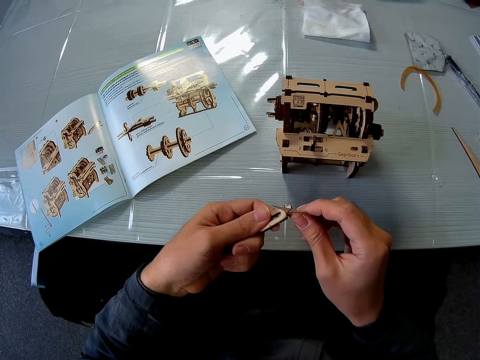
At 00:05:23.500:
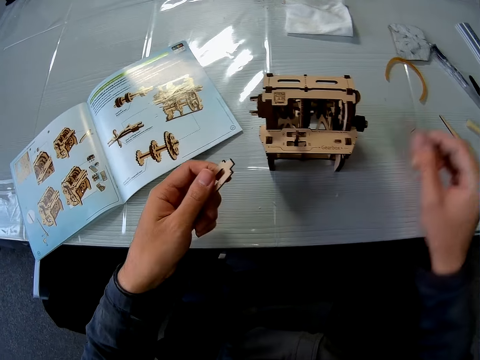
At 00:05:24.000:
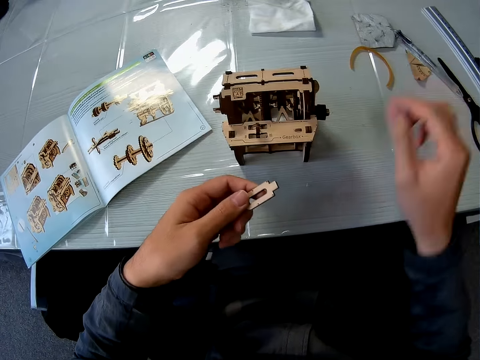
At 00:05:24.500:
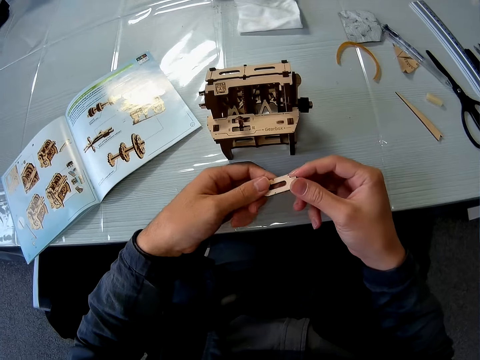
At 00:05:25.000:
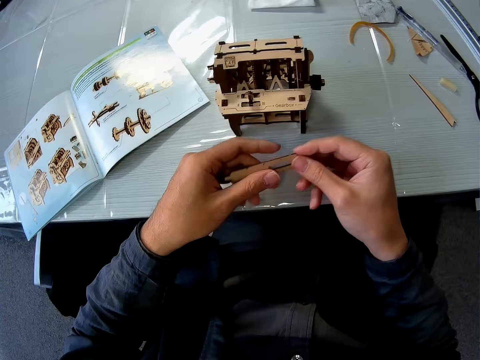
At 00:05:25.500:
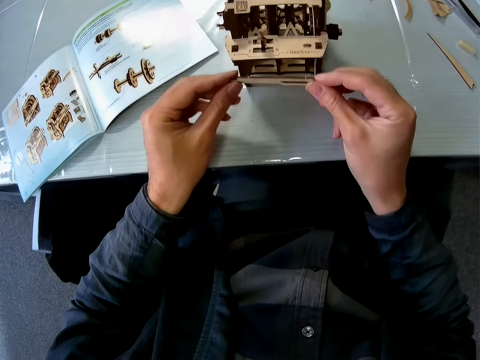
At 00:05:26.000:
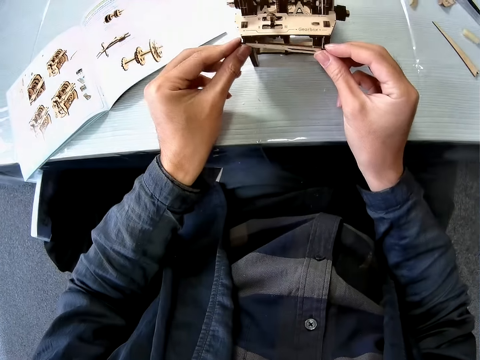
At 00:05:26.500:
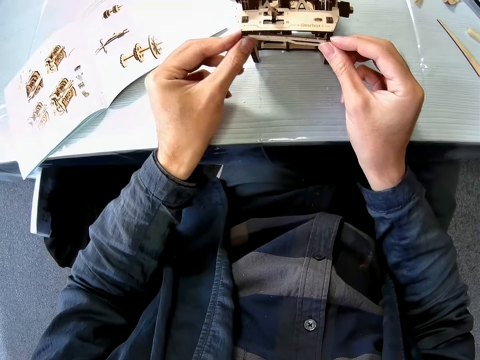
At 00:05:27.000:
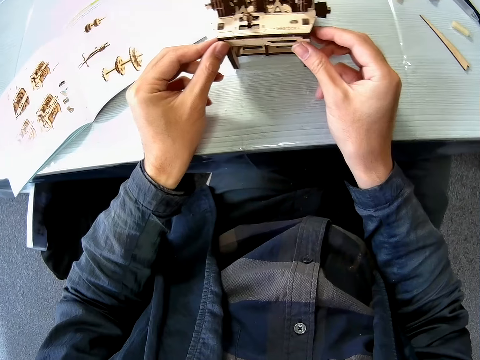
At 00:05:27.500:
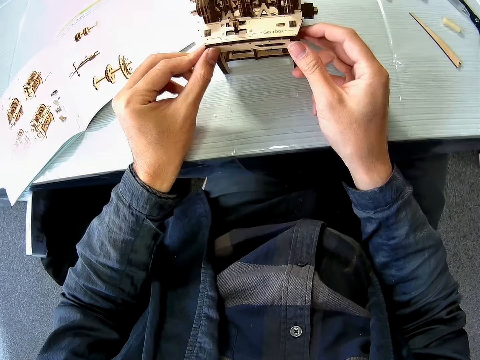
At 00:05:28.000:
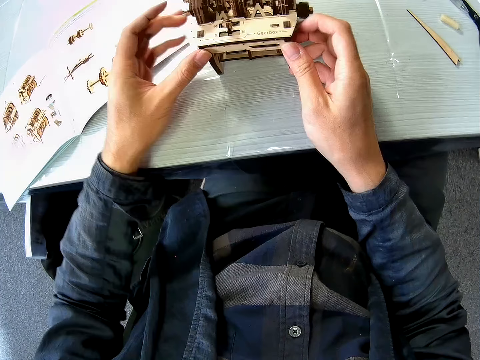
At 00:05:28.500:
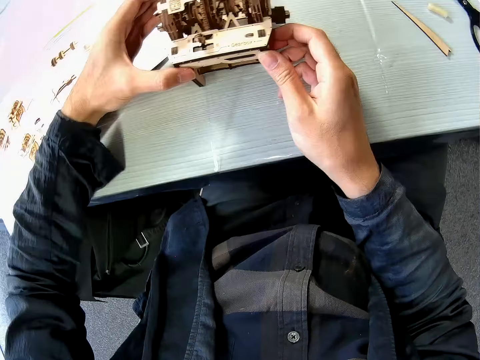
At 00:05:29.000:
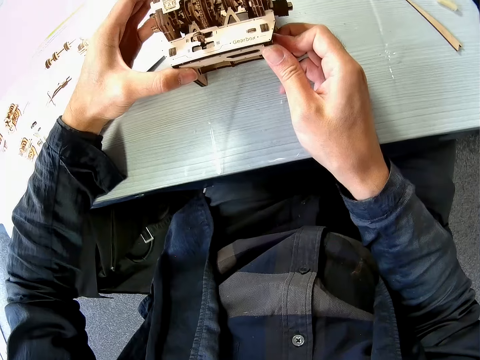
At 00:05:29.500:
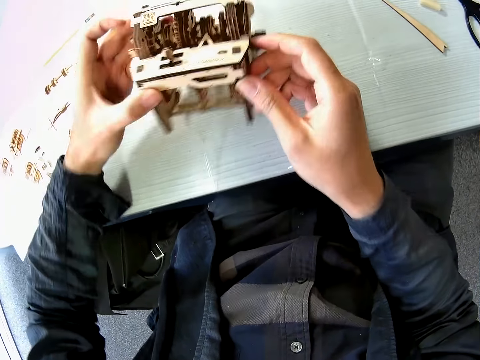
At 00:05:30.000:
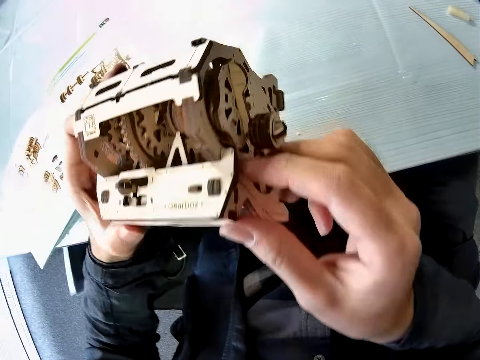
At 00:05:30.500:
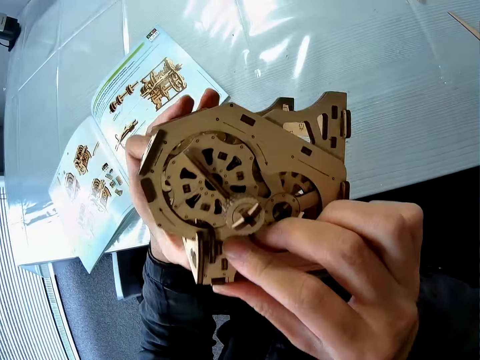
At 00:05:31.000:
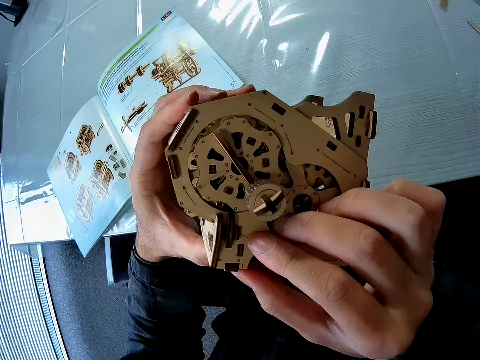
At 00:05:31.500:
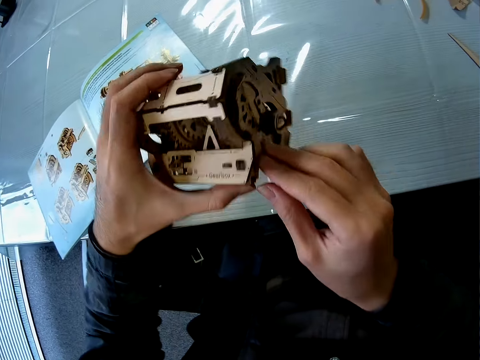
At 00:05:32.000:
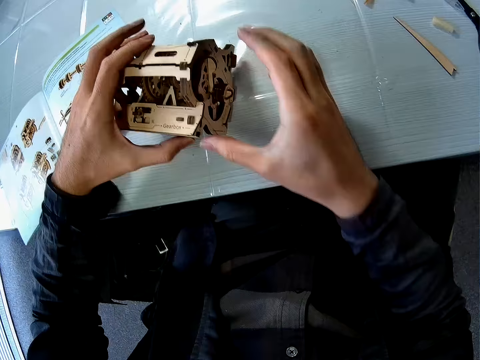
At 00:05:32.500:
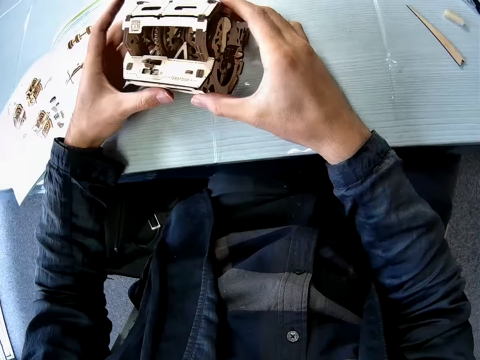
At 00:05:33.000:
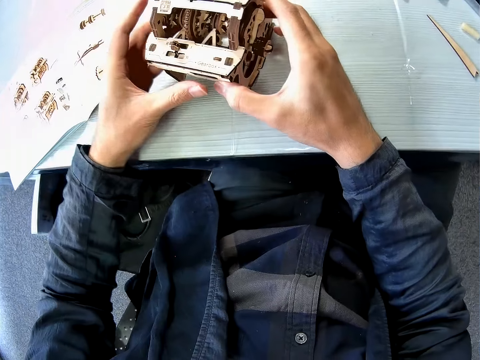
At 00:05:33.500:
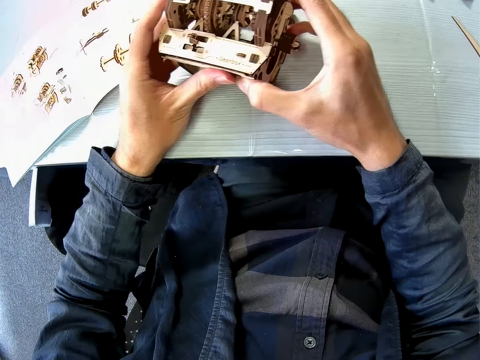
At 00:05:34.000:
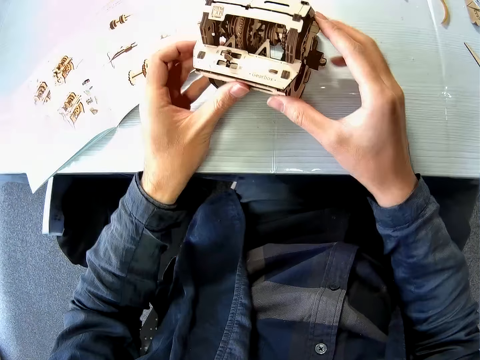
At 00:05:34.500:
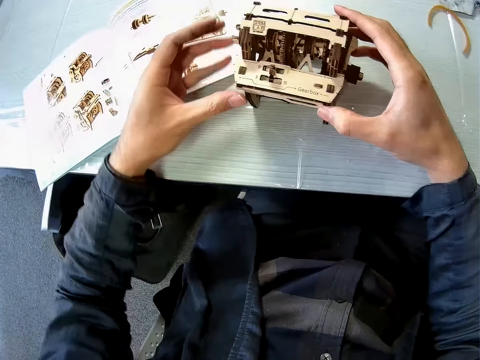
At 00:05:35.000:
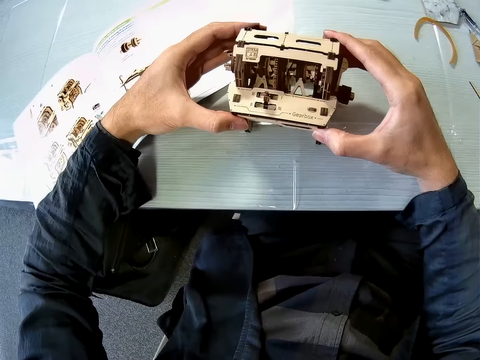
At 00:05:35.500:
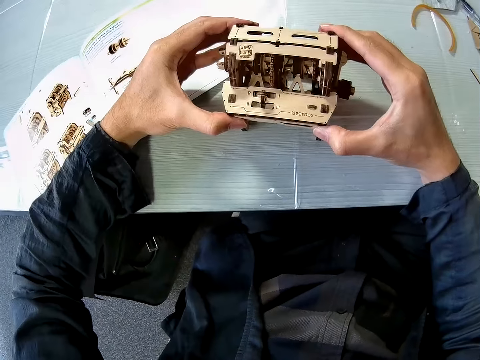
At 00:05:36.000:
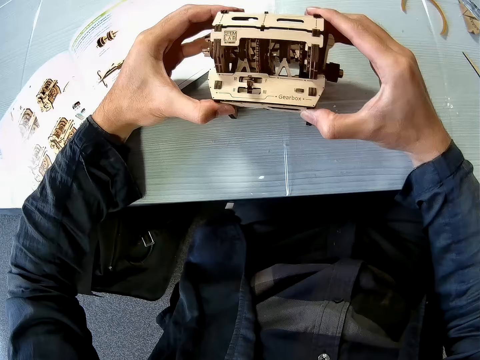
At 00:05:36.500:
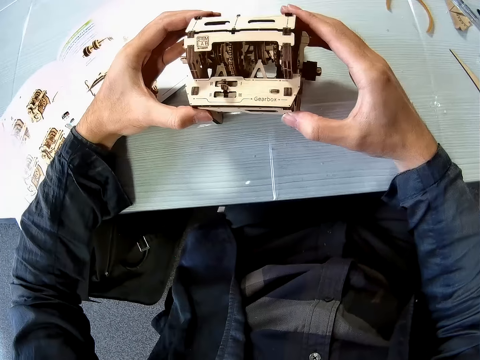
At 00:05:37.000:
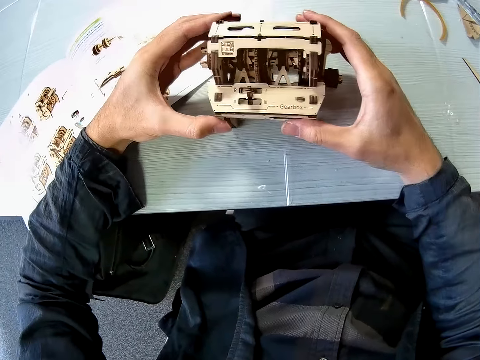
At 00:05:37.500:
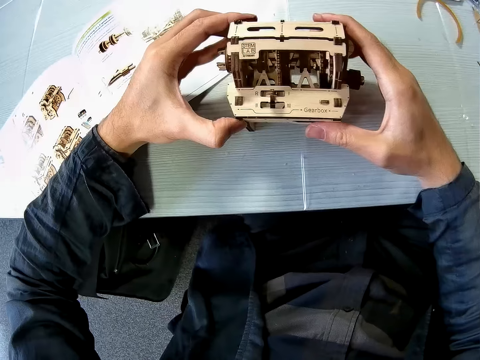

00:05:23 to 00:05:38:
The camera wearer drops the sandpaper on the table. He cleans the piece of cardboard with his finger. He joins the piece of cardboard to the cardboard structure. He picks up the cardboard structure from the table. He drops the cardboard structure on the table. He joins the piece of cardboard to the cardboard structure.

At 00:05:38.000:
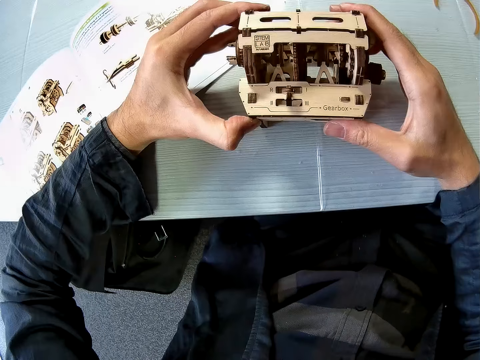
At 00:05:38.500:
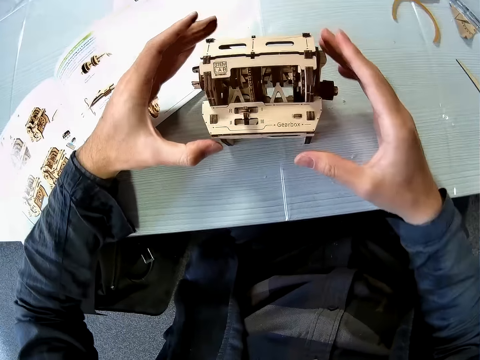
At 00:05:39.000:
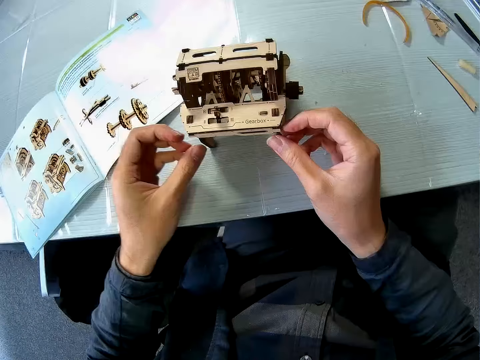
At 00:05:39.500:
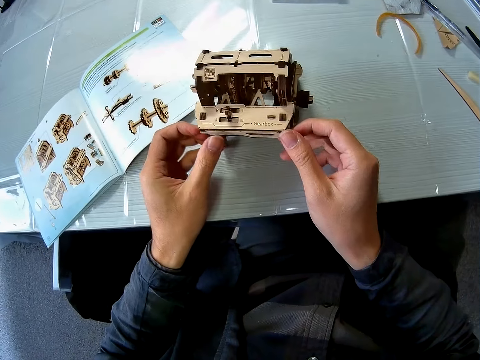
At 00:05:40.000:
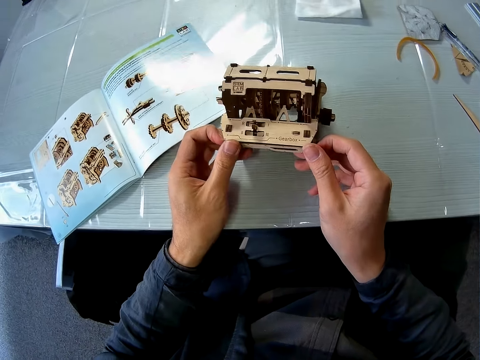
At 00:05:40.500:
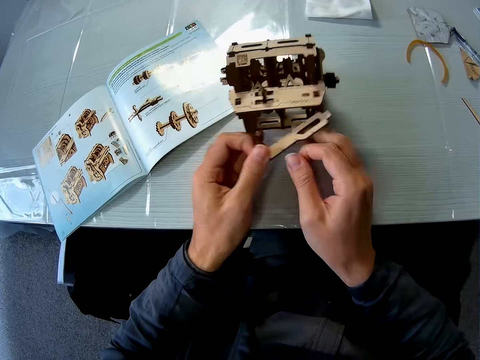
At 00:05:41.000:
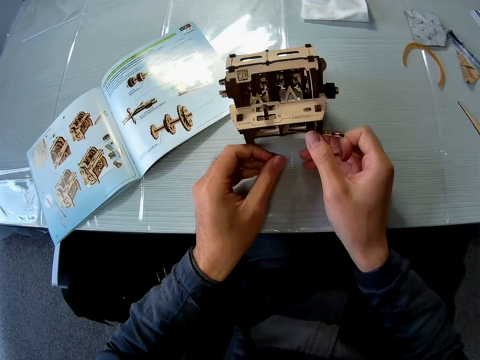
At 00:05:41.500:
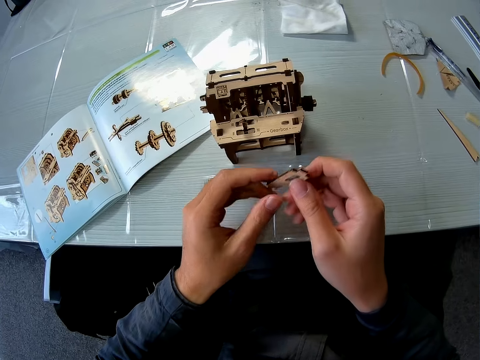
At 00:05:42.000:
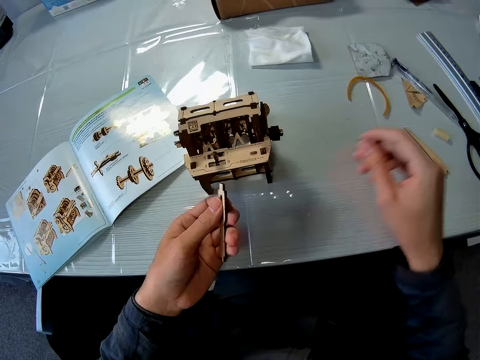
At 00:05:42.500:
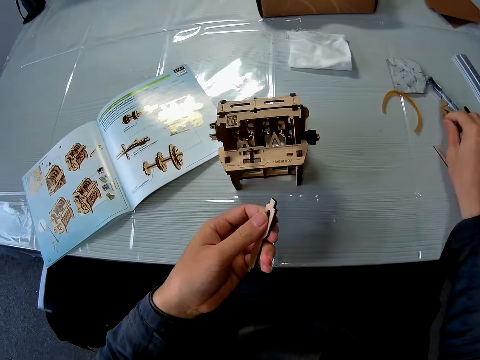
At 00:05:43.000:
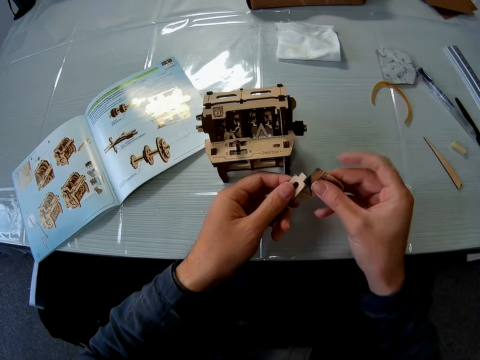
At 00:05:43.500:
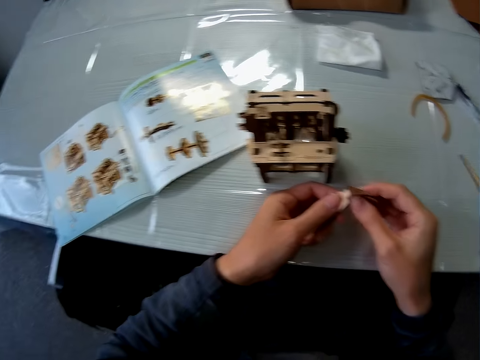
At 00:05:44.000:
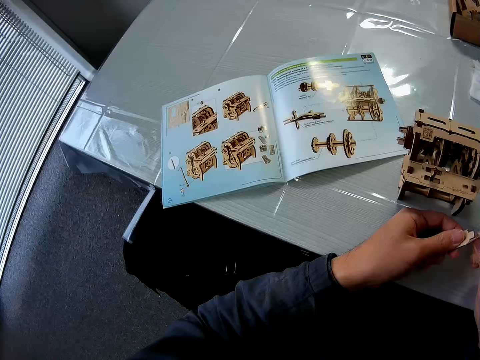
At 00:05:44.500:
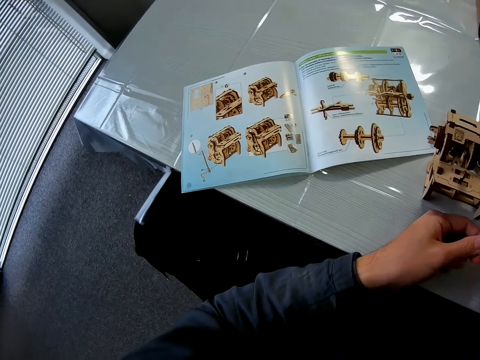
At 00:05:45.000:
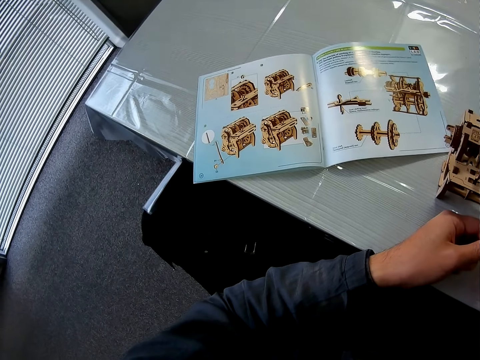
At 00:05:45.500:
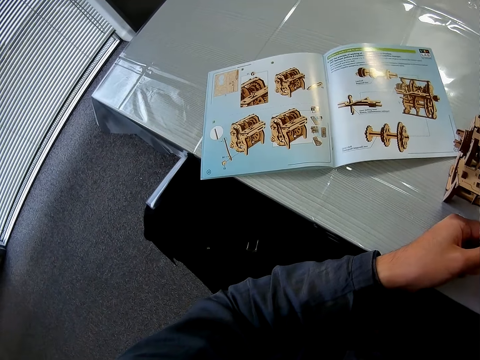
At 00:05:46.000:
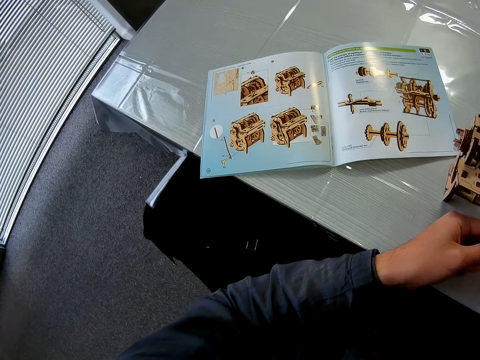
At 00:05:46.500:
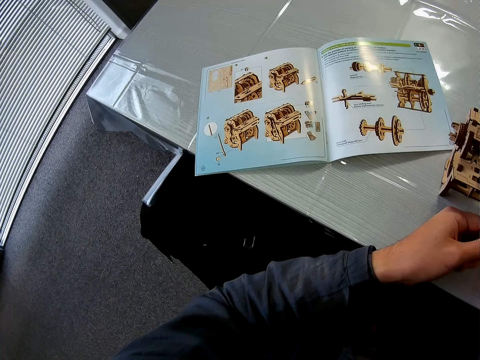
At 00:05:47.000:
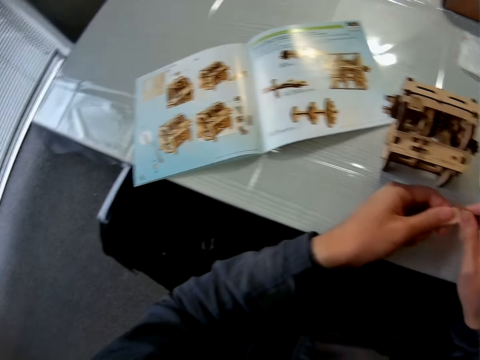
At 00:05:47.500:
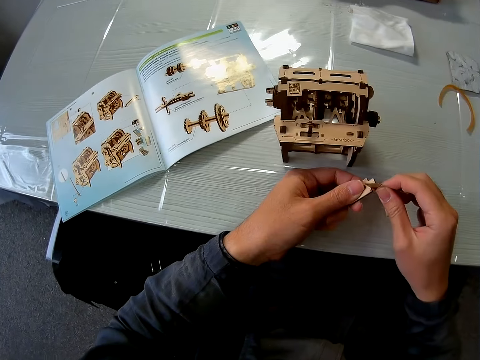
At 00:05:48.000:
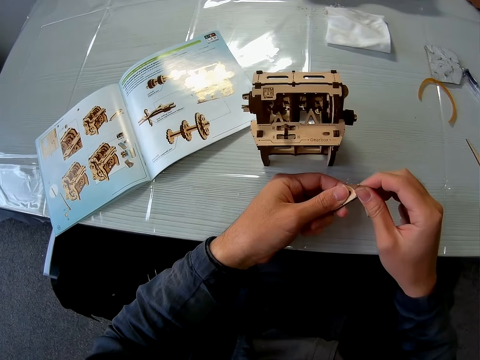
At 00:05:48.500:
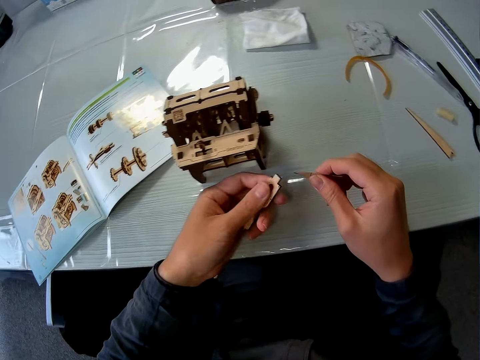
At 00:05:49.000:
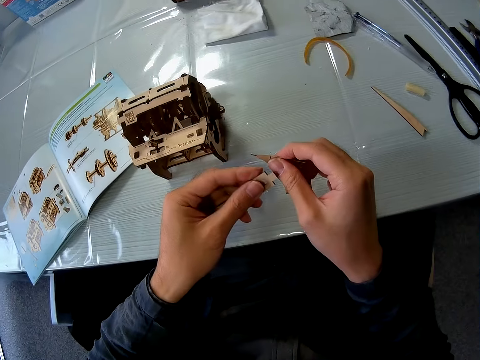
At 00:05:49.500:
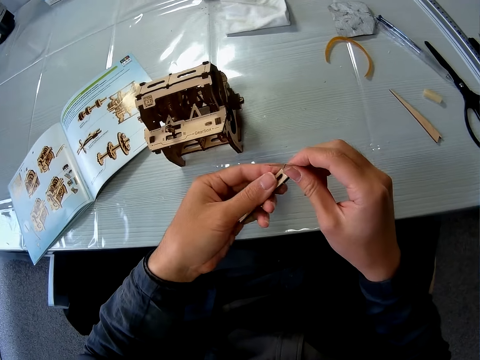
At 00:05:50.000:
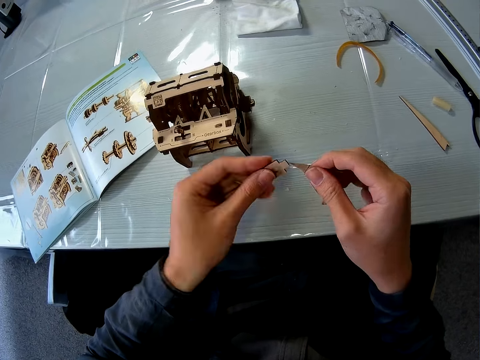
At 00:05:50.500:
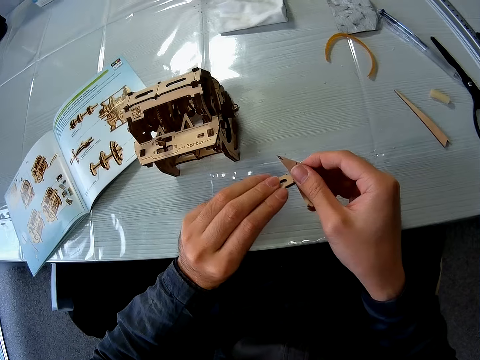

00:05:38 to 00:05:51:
The camera wearer removes the piece of cardboard from the cardboard structure. They pick up the sandpaper from the table. They smoothen the ends of the piece of cardboard with the sandpaper.
